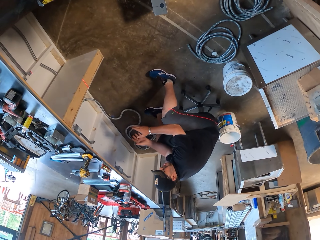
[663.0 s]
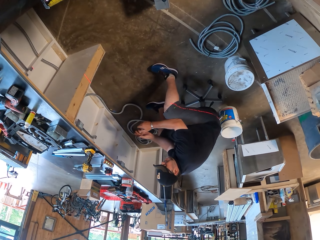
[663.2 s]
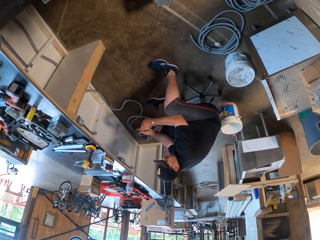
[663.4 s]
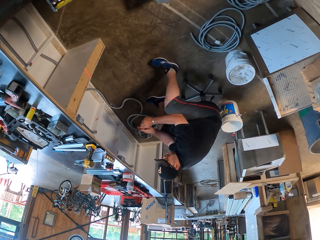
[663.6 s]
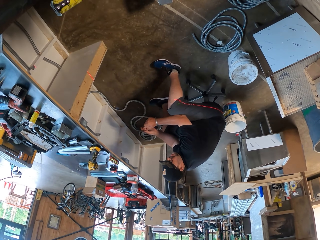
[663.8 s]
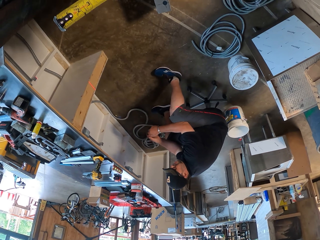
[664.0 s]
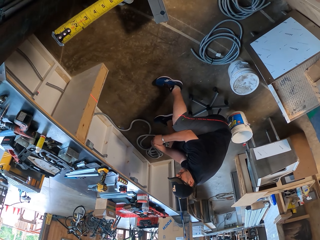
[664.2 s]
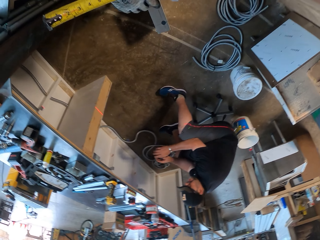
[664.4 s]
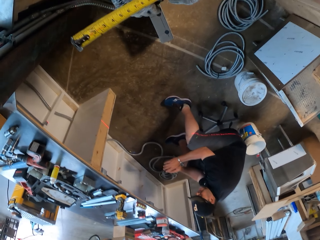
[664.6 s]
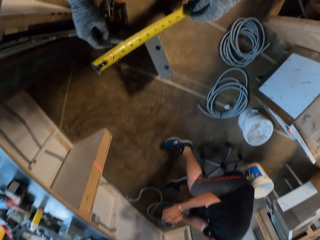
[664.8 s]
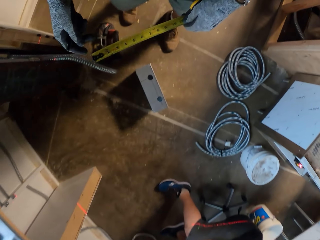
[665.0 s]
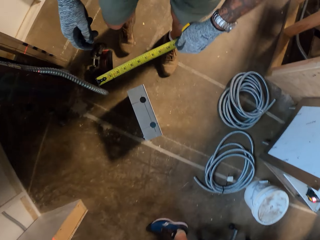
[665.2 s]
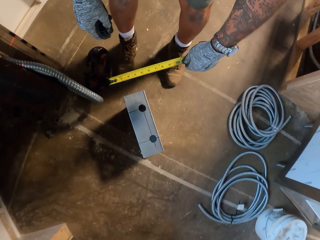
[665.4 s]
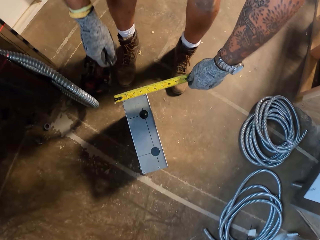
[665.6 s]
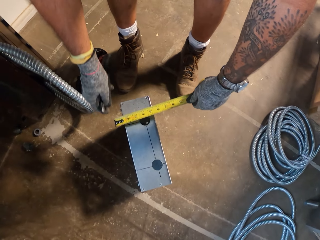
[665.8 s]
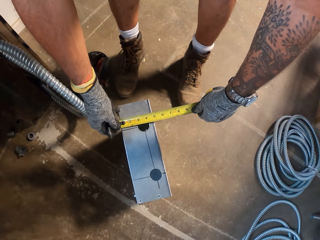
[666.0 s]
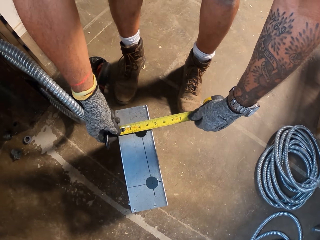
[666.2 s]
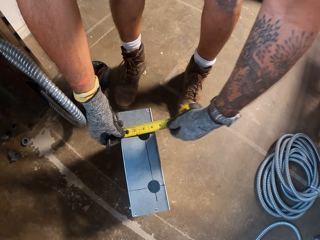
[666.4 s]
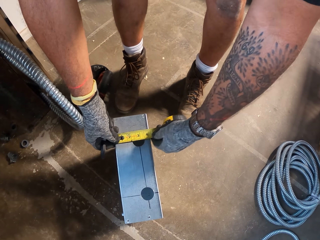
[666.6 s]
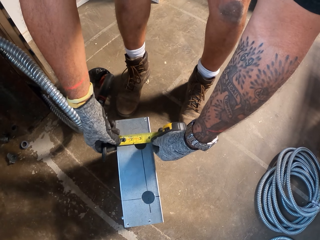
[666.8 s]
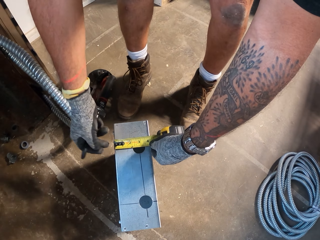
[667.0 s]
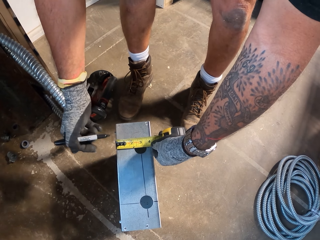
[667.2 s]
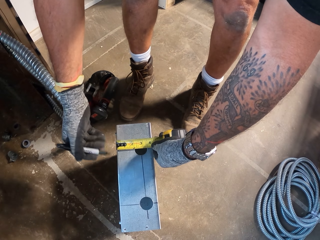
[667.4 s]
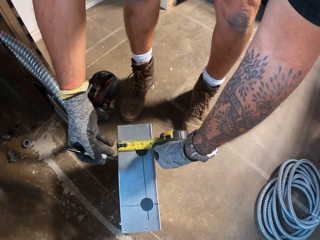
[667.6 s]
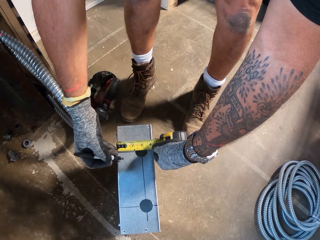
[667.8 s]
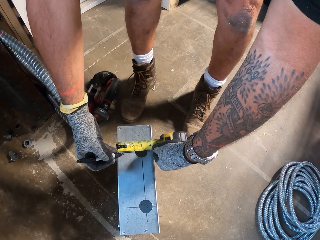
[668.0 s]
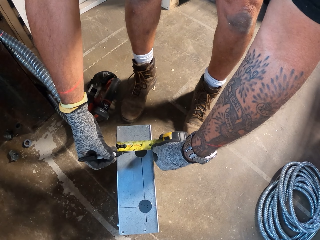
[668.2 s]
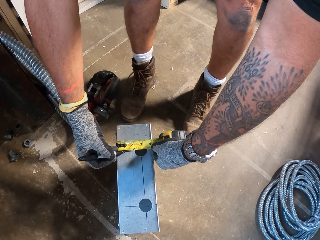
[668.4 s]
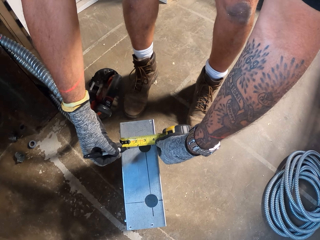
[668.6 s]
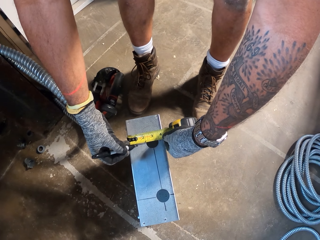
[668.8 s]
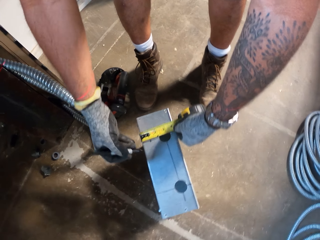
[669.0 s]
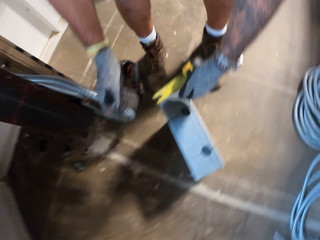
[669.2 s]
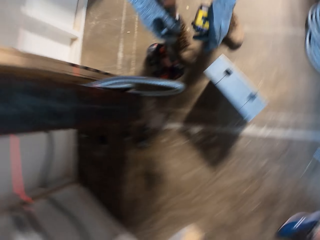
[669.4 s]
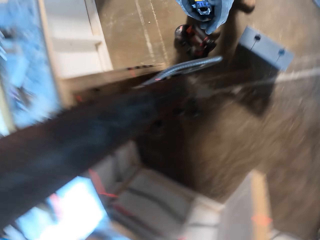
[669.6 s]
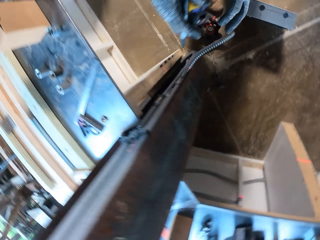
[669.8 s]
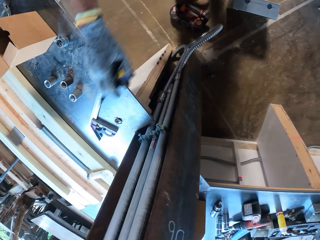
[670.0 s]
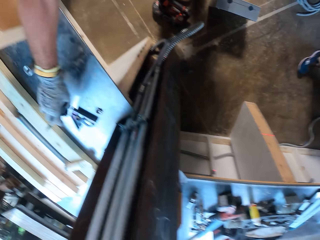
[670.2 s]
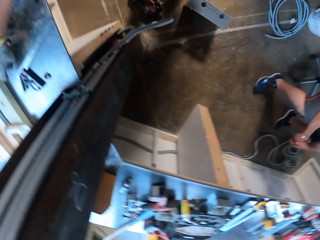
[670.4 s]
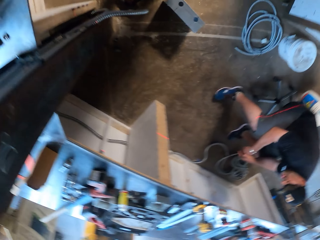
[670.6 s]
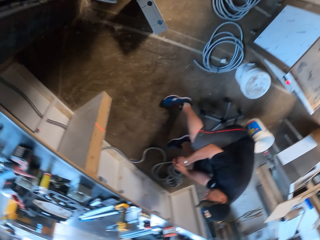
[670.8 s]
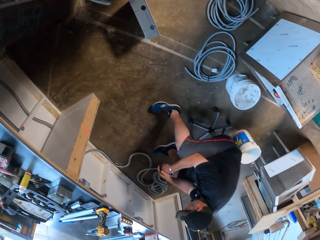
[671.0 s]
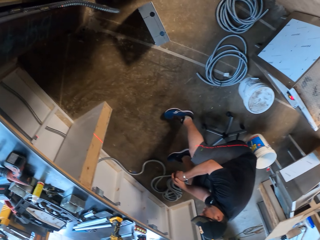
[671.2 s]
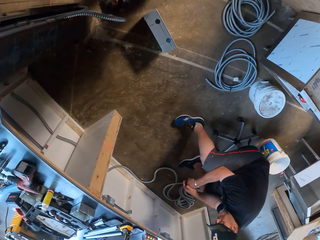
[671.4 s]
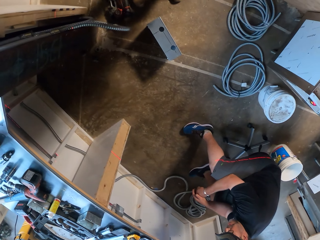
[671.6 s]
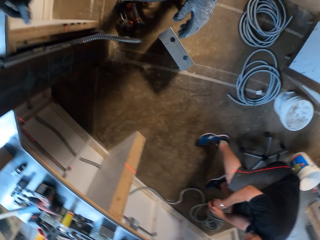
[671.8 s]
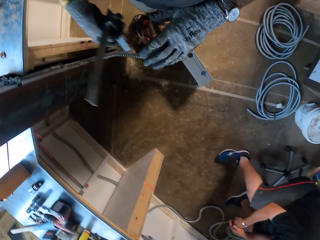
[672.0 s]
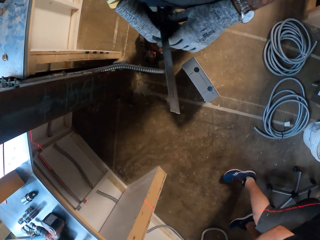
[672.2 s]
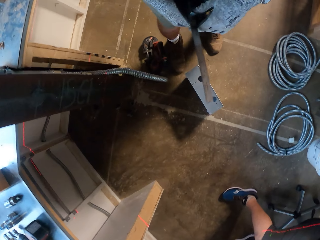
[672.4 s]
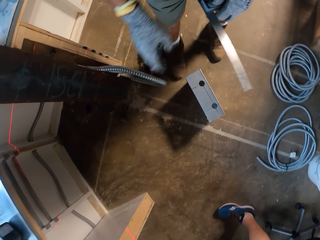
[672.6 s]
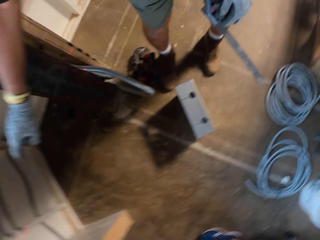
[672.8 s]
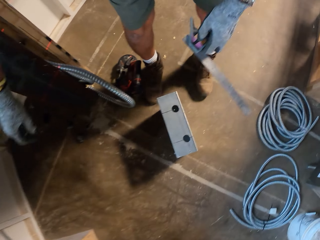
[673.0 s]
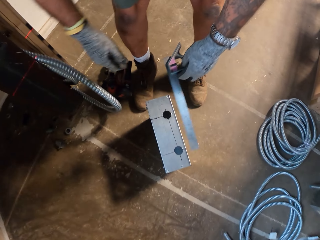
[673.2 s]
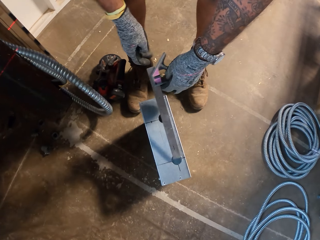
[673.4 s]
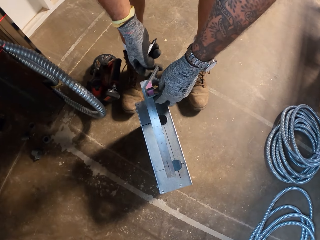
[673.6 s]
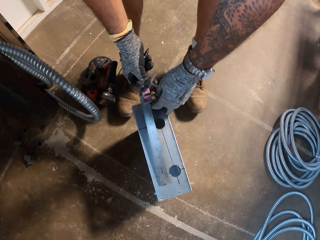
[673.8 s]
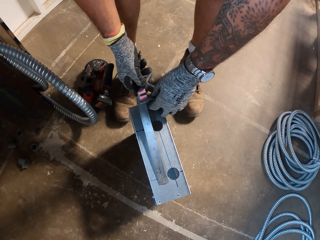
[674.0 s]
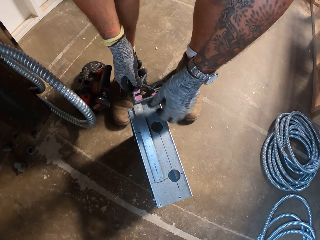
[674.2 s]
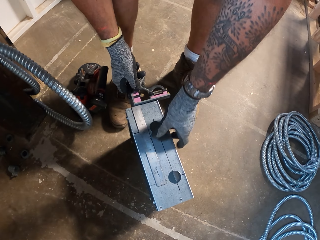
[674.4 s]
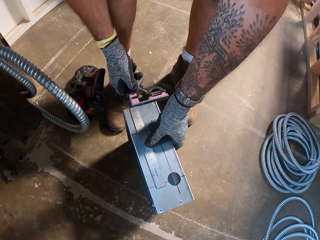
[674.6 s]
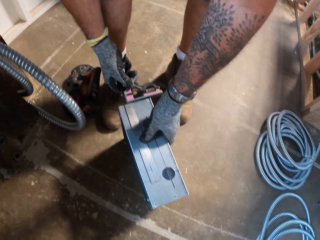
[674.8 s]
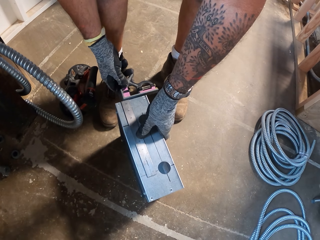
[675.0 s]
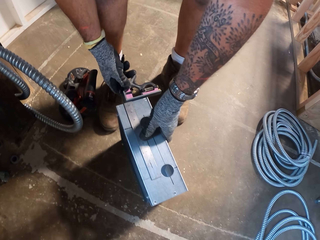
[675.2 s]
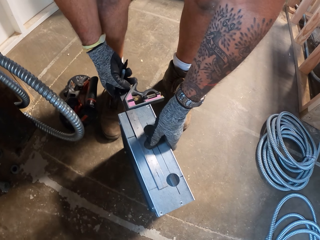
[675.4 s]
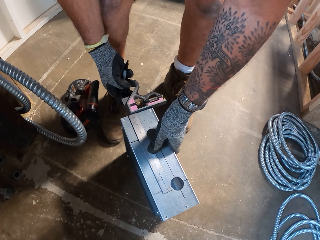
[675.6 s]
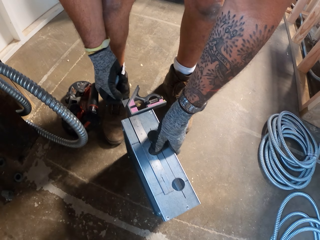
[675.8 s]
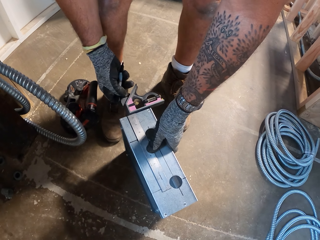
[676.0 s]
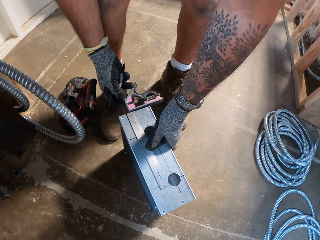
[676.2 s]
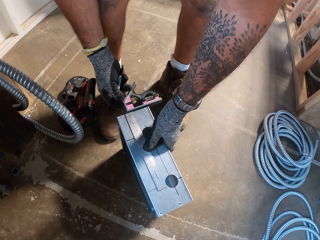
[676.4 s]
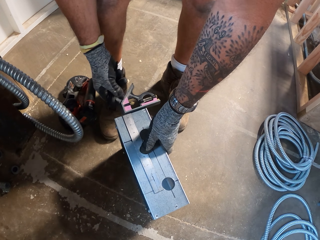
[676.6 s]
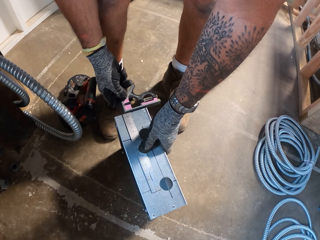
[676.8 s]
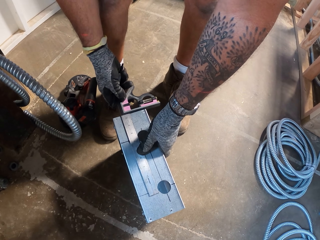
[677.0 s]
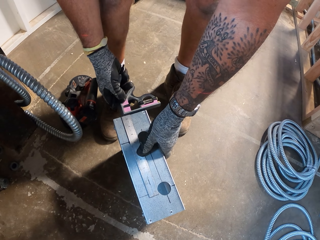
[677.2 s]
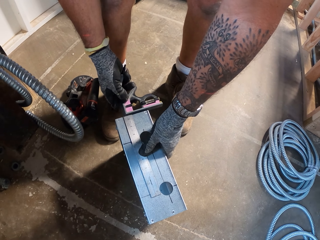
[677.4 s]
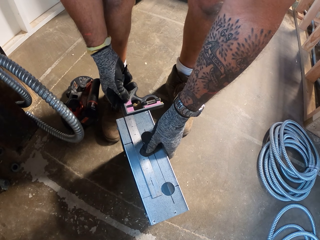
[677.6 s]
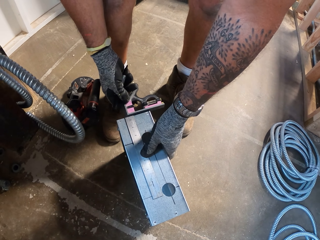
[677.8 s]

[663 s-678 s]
The camera wearer opens the marker pen's lid. They bend. They place the tape measure on the metal box. They take measurements with the tape measure. They make a mark on the box with a marker pen. They lift up the tape measure. They place the tape measure on the table. They pick a ruler. They place the ruler on the metal box.

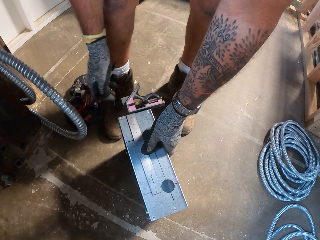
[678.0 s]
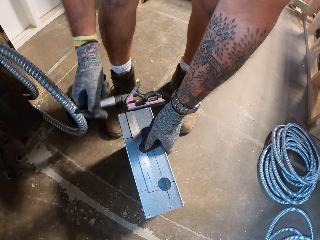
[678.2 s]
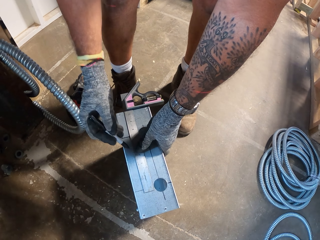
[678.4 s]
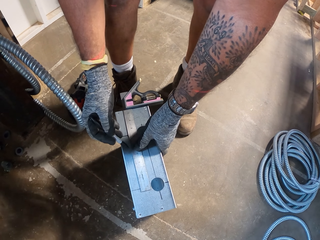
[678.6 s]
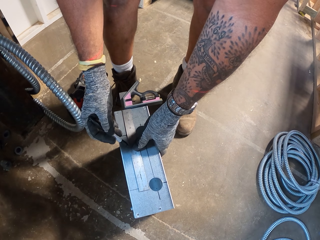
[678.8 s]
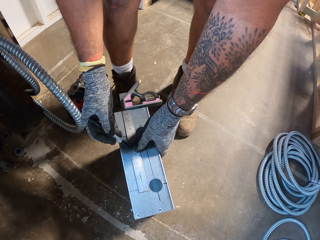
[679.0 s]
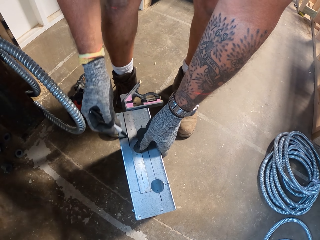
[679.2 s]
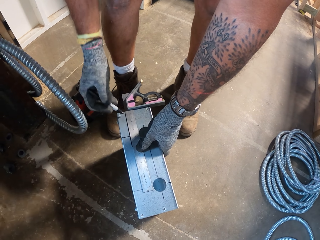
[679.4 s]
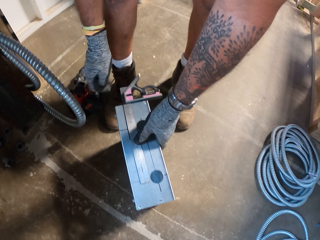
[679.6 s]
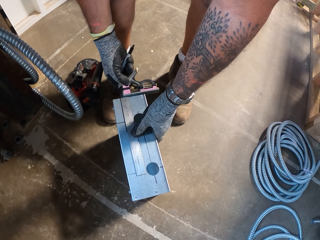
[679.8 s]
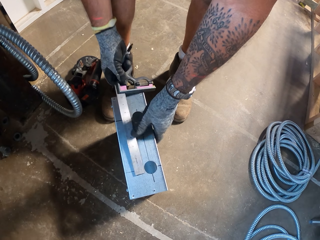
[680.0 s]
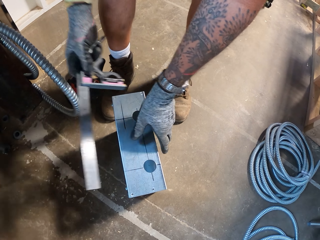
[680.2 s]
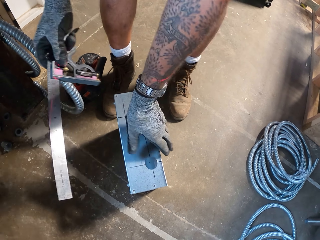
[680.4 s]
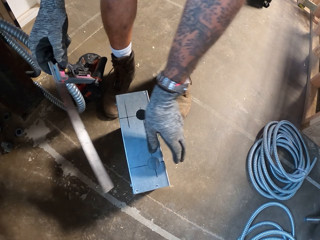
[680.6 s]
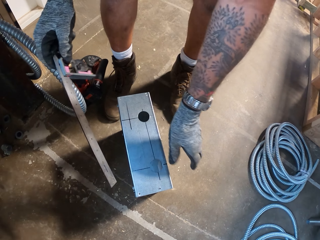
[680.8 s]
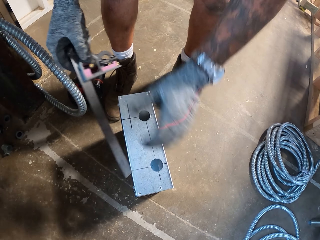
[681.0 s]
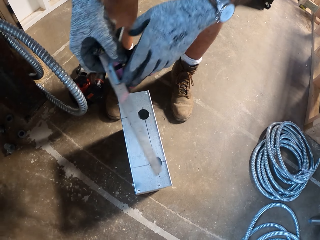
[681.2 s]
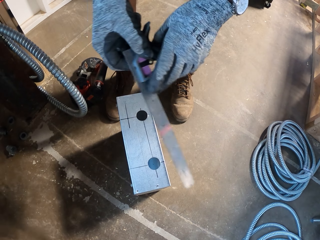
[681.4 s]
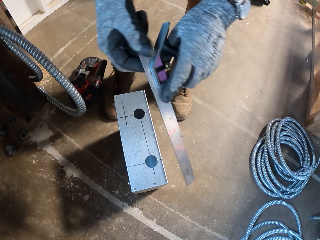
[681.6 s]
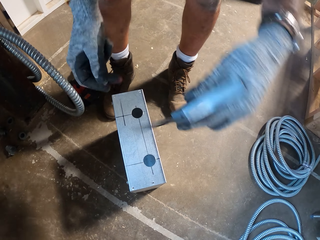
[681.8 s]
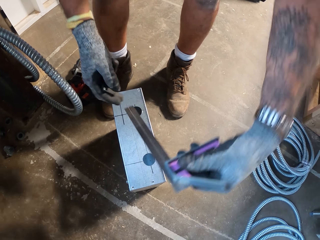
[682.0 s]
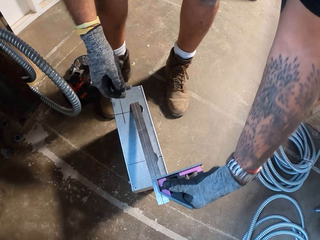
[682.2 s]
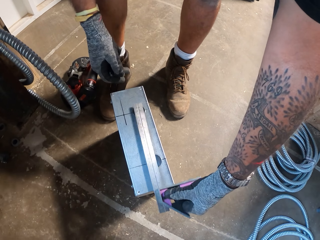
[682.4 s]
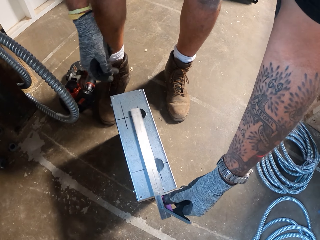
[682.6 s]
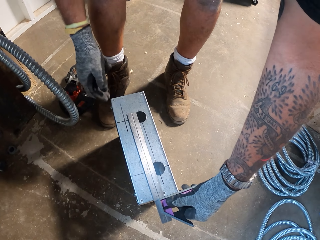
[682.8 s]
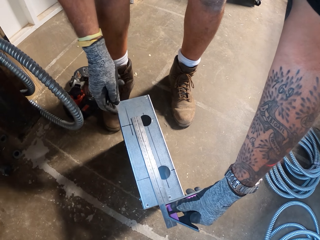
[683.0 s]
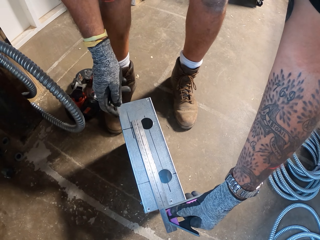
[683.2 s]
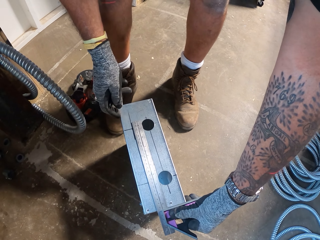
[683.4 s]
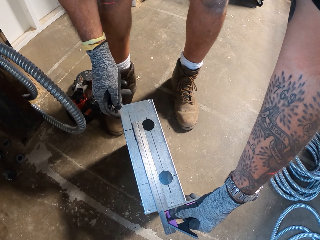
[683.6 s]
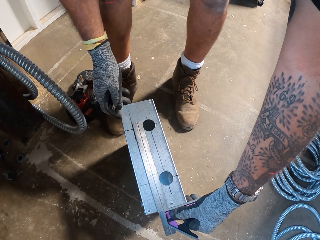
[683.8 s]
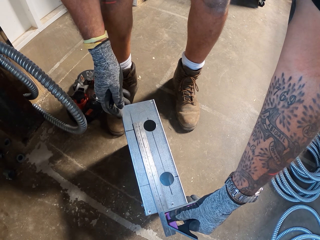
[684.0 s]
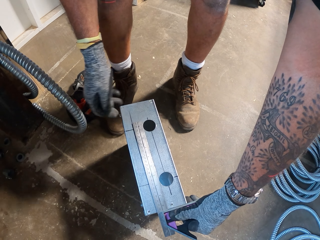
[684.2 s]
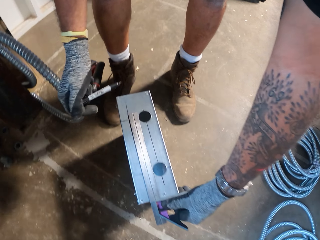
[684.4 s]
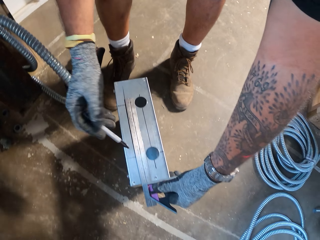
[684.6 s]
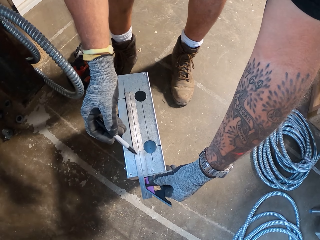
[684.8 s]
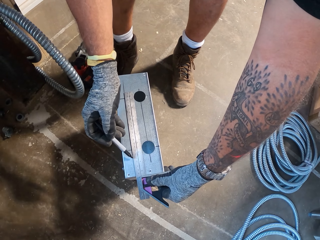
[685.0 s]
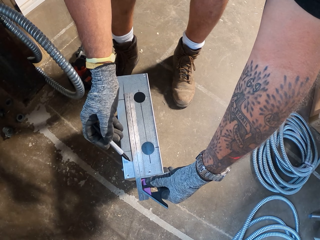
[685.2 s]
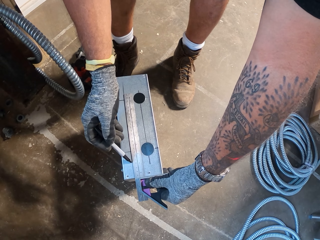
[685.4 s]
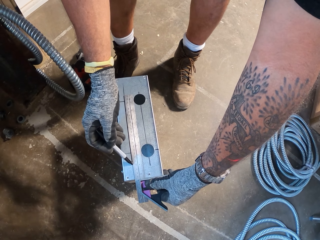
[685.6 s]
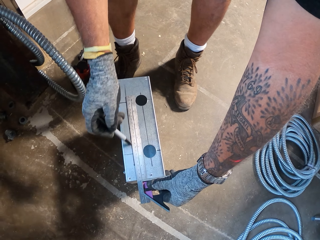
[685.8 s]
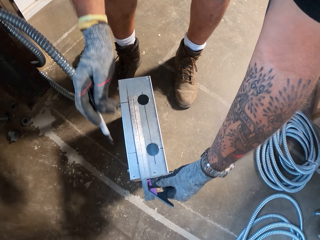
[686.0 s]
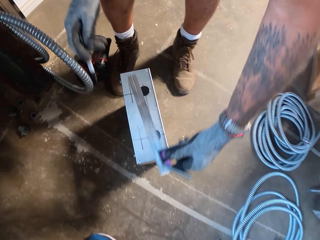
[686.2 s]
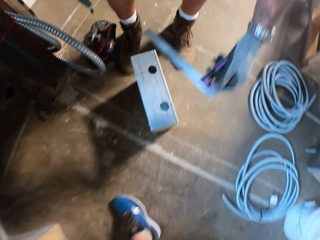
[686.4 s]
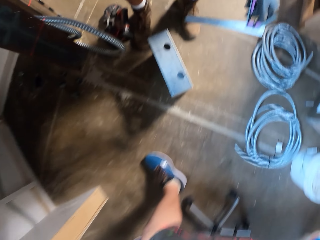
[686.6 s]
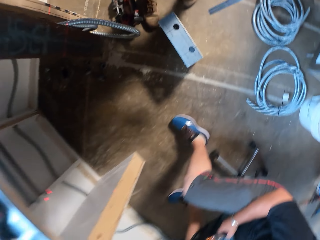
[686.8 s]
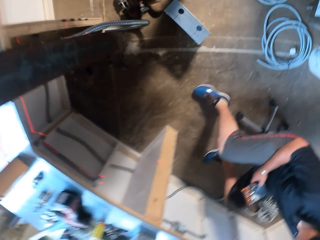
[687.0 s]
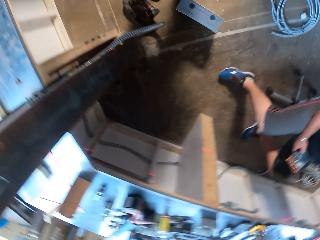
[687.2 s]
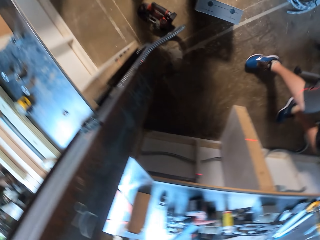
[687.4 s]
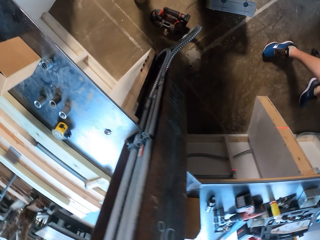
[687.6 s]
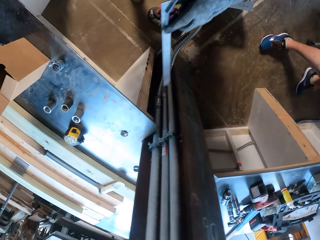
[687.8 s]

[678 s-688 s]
The camera wearer draws a line on the metal box with the pen. They lift up the ruler. They turn the ruler. They place the ruler on the metal box. They draw a line on the metal box. They stand up.
